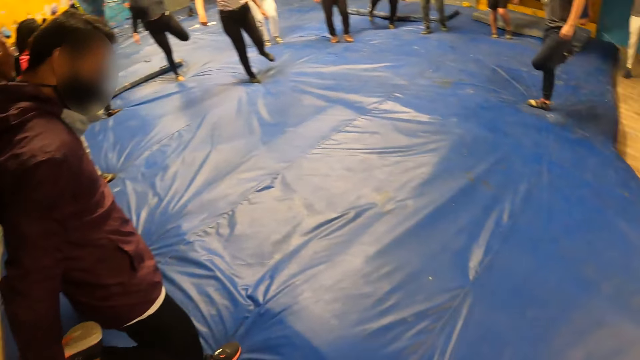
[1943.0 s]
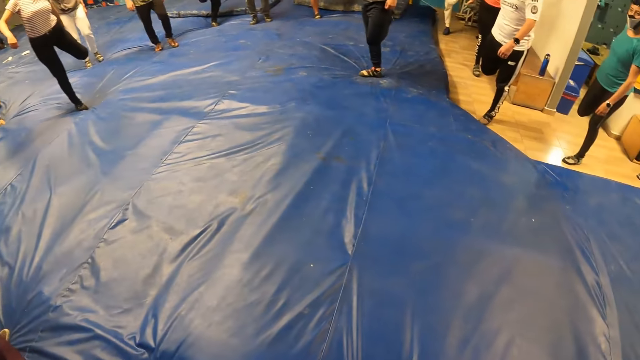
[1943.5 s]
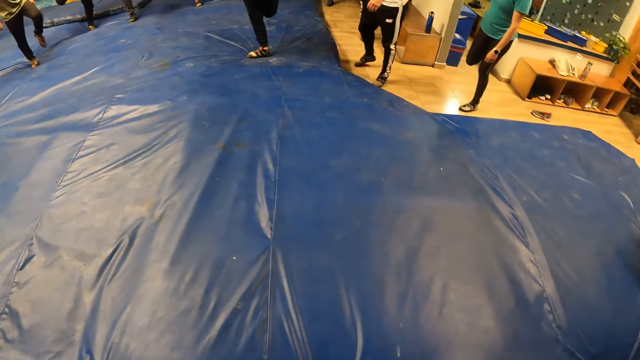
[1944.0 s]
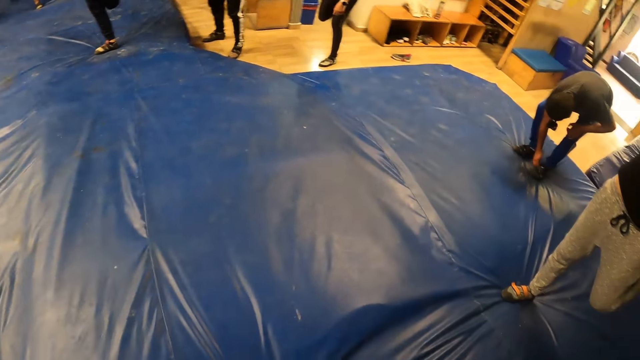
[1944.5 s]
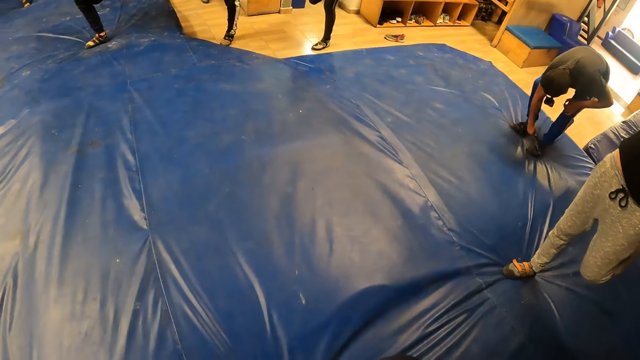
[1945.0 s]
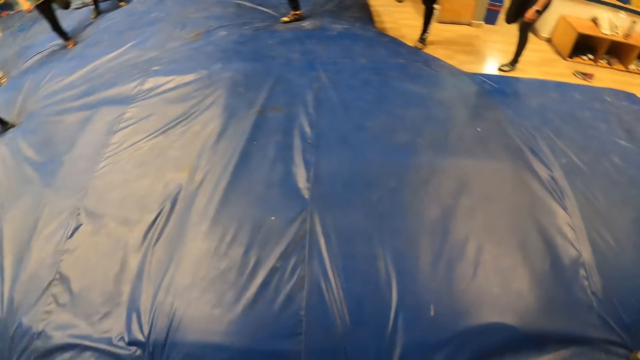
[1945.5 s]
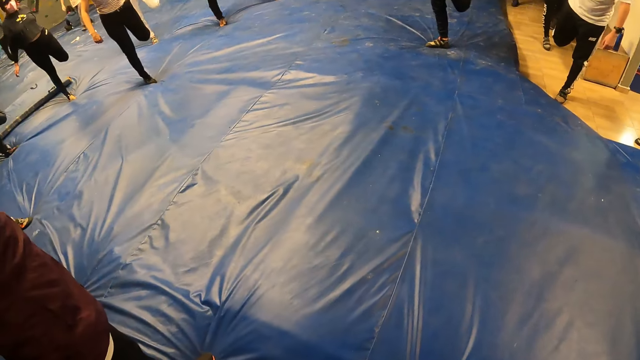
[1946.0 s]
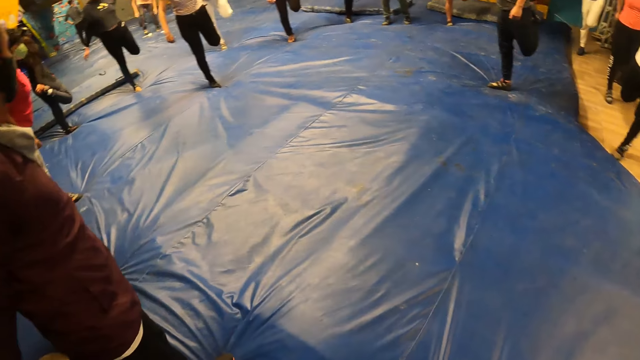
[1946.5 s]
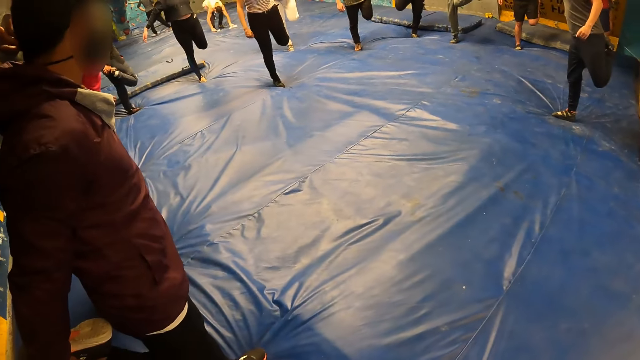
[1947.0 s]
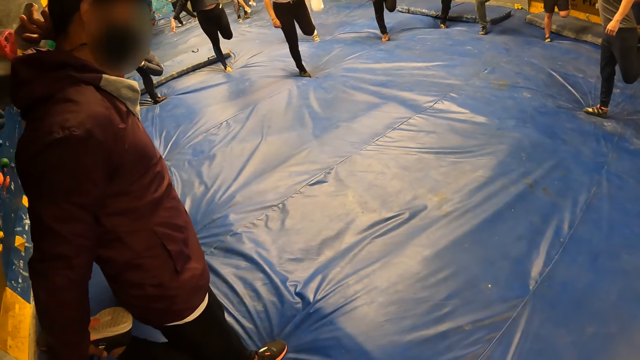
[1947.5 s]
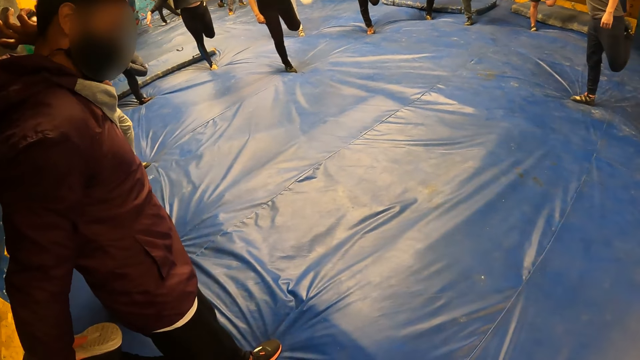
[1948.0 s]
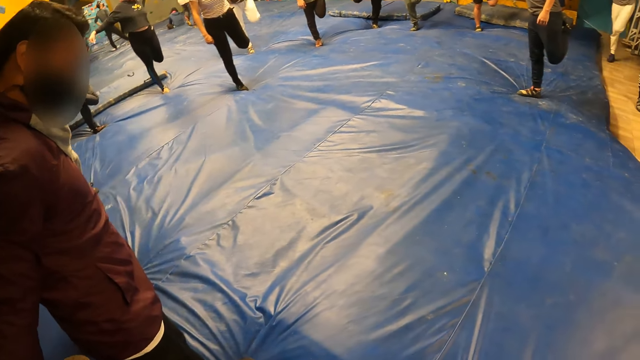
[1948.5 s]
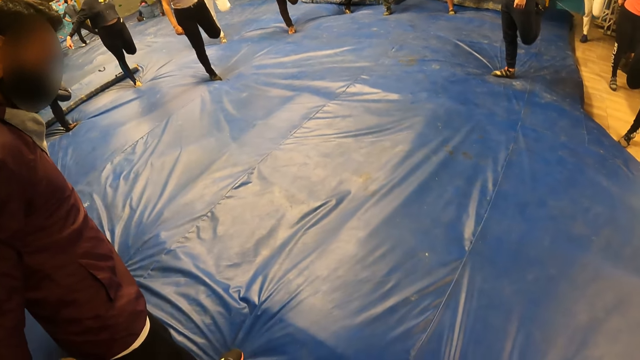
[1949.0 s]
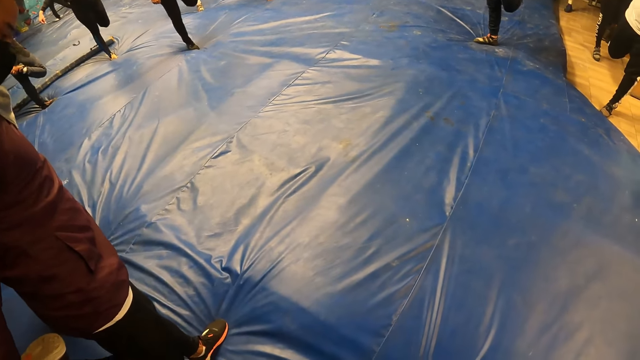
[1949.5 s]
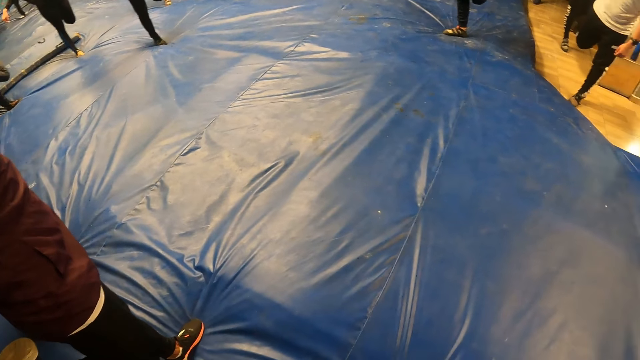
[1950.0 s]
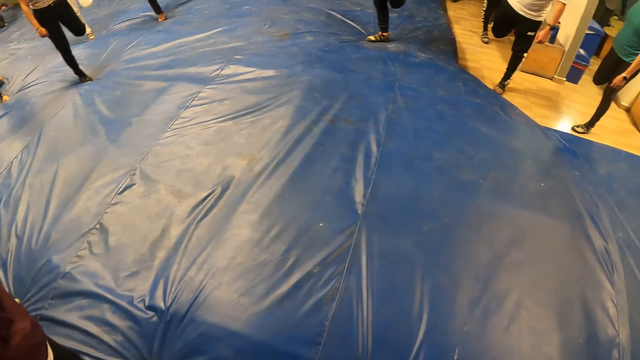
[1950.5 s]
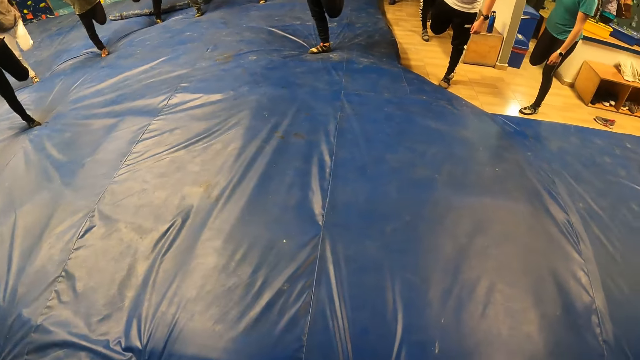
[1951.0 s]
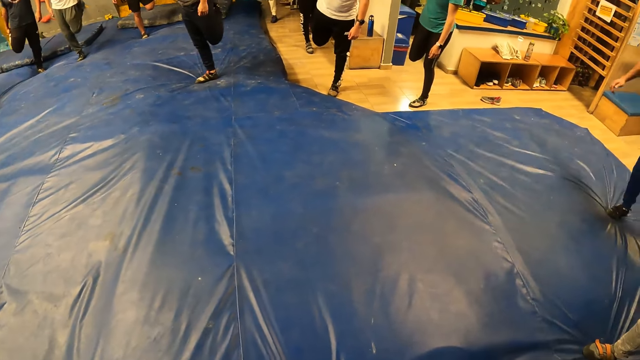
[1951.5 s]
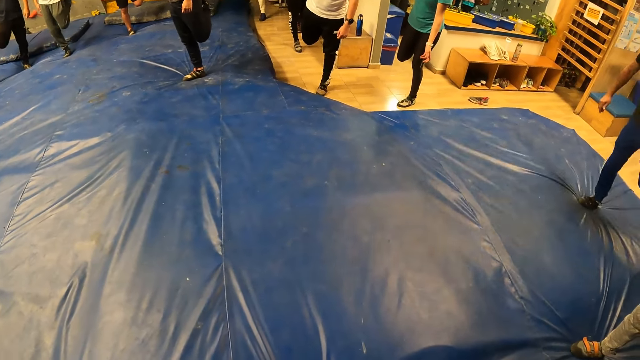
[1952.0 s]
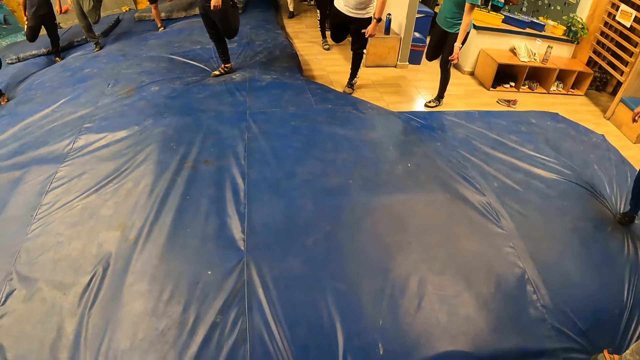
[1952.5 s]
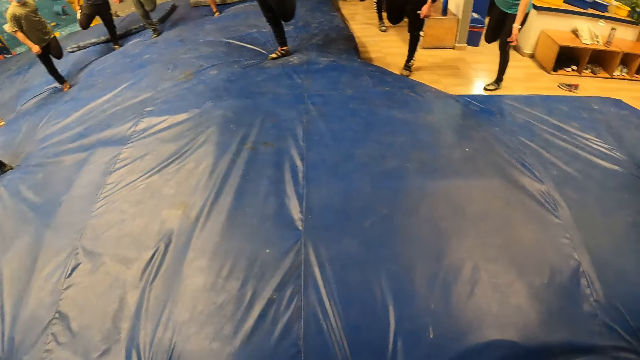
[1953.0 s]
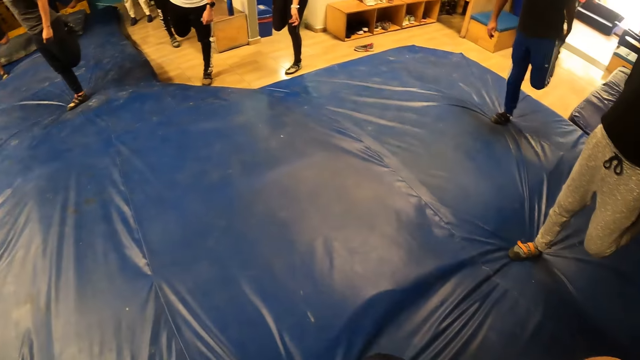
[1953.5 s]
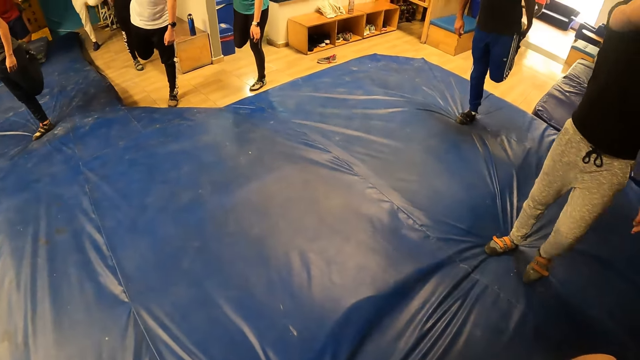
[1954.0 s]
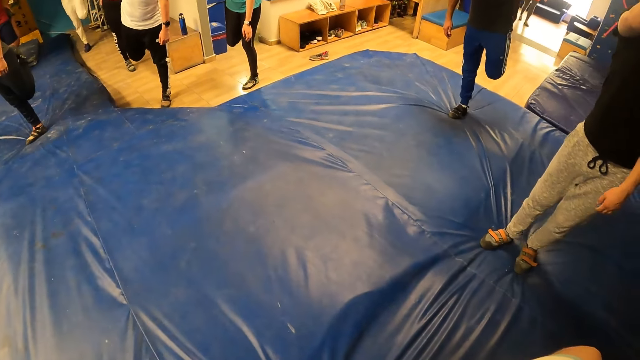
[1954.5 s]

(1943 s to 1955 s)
The camera wearer stretches his leg.

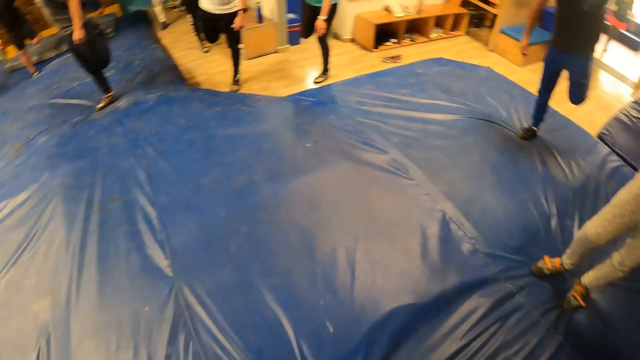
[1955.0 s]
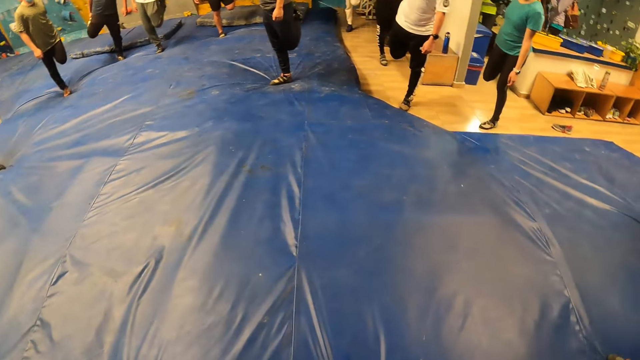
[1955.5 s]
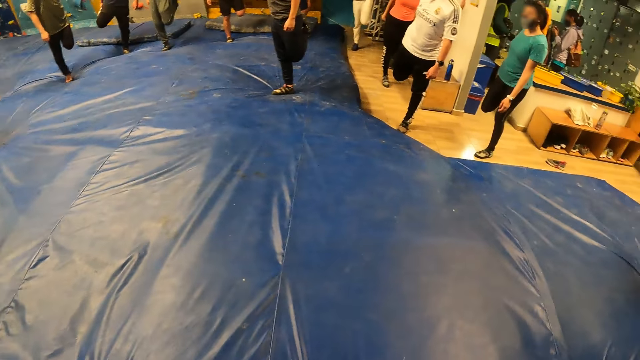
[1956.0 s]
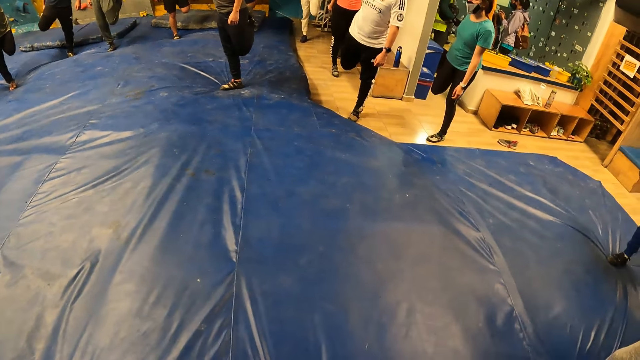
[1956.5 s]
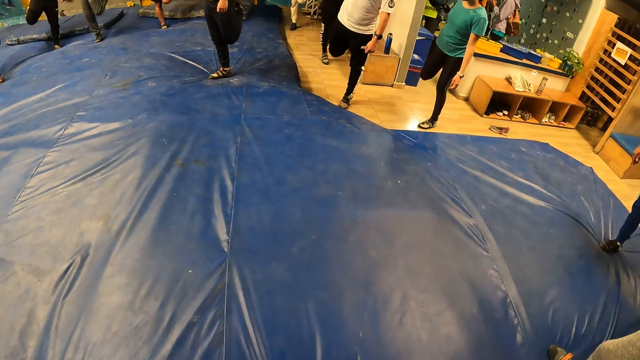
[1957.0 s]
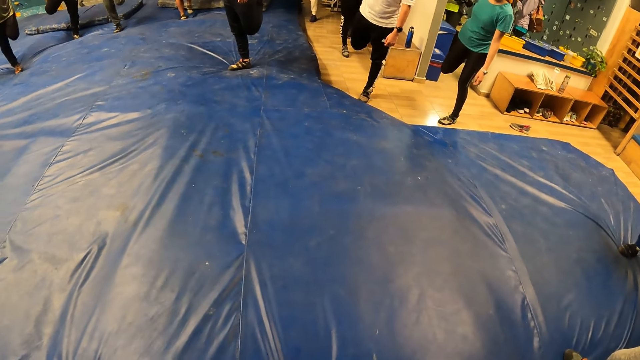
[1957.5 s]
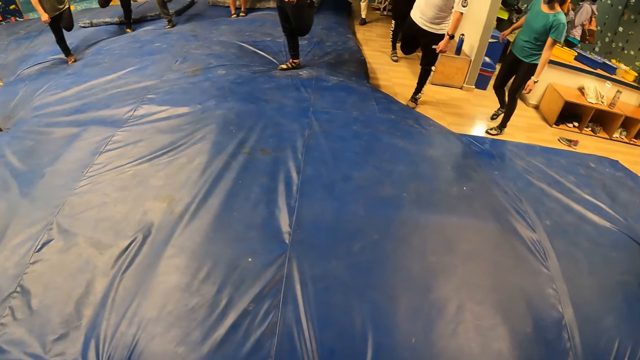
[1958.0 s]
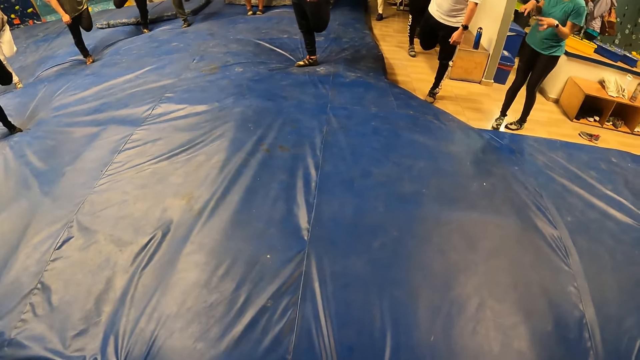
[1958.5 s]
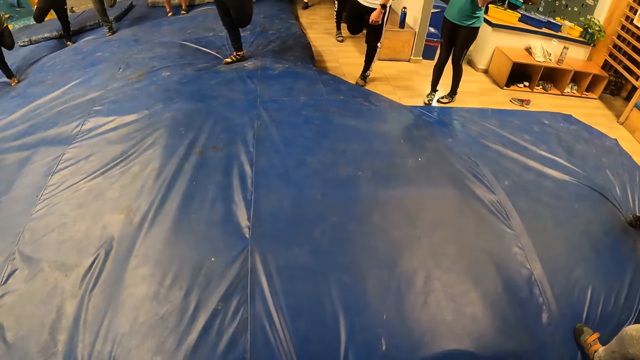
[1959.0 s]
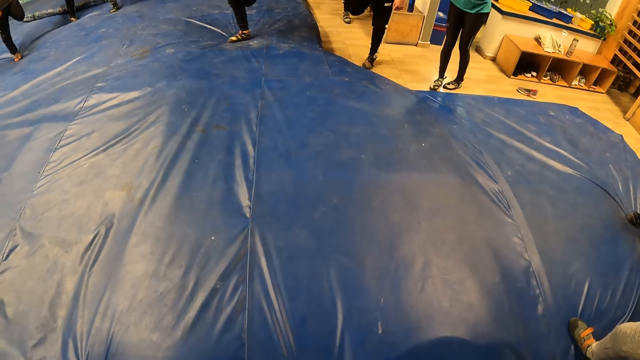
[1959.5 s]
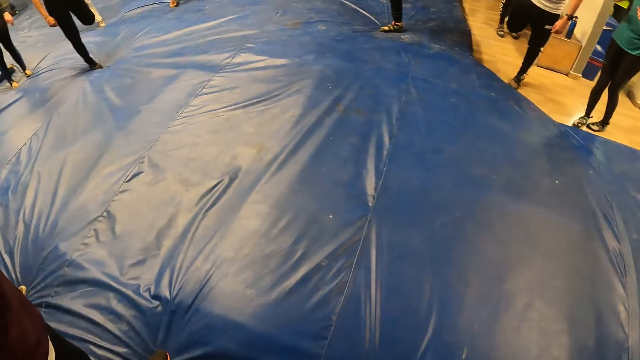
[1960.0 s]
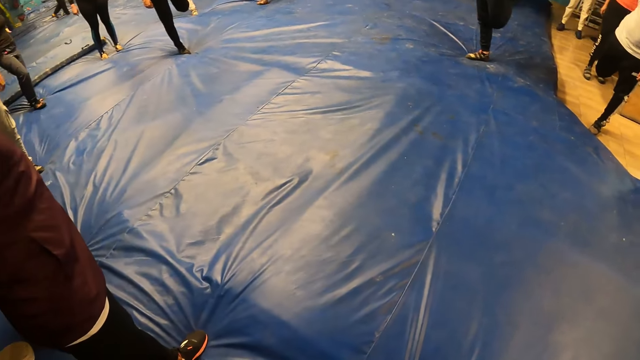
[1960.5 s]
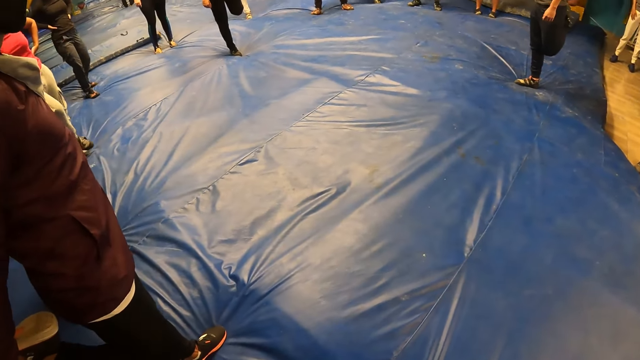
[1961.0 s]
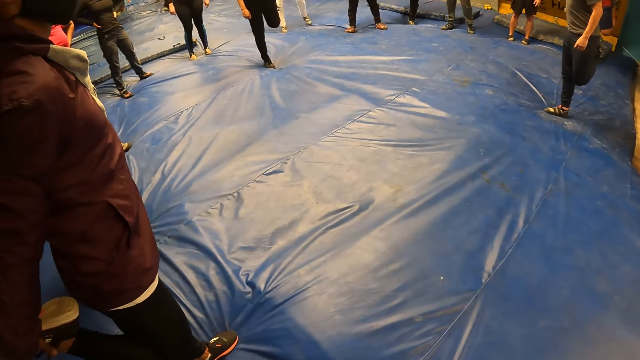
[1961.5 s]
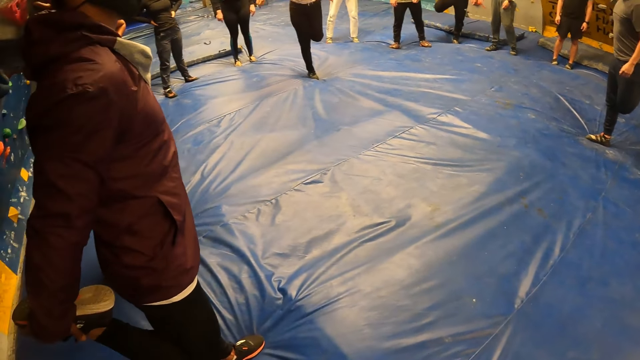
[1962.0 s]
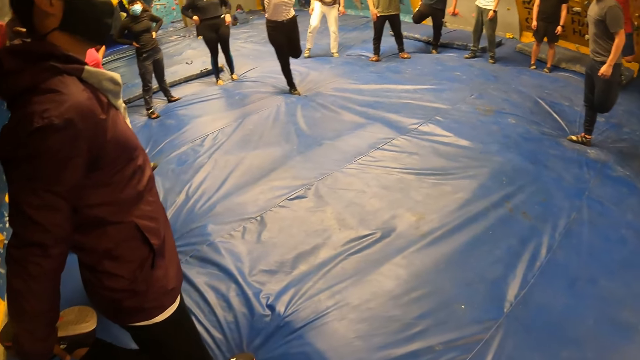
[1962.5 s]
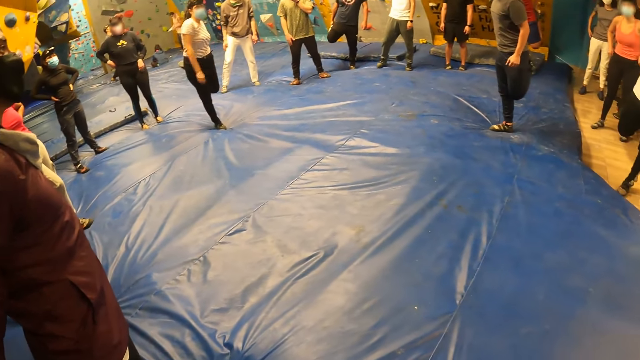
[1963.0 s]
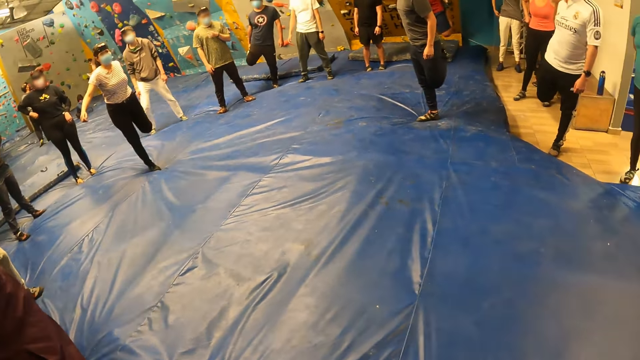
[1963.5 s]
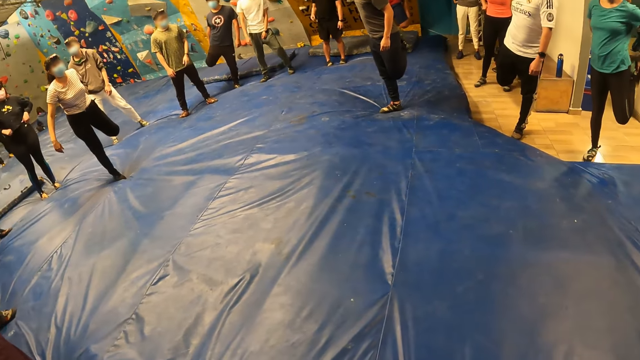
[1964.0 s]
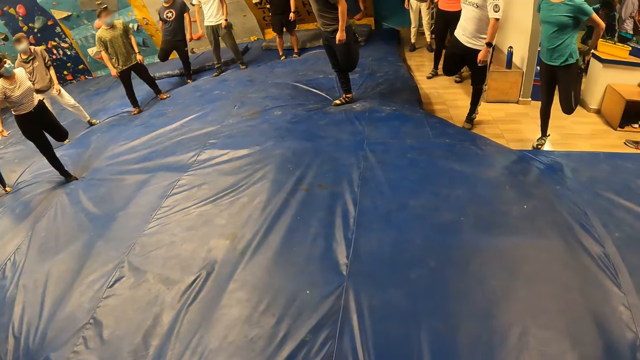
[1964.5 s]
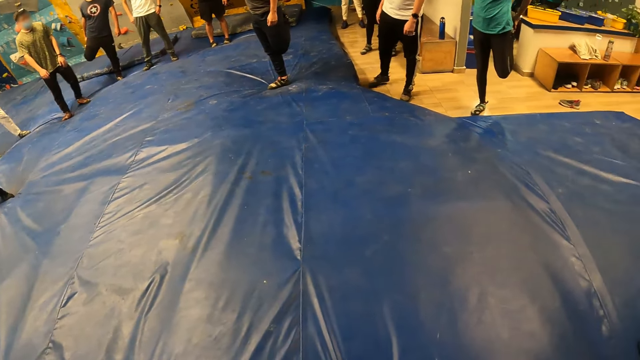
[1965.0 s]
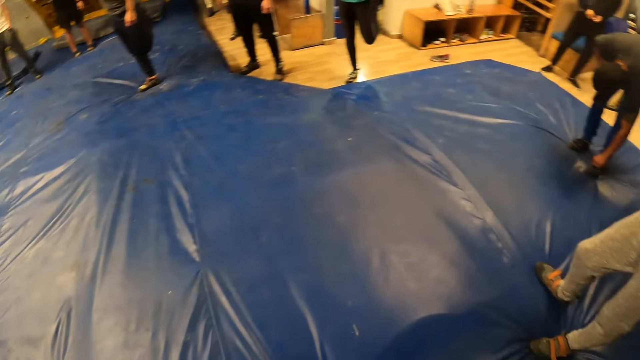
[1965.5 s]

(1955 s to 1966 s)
The camera wearer turns around the room.
